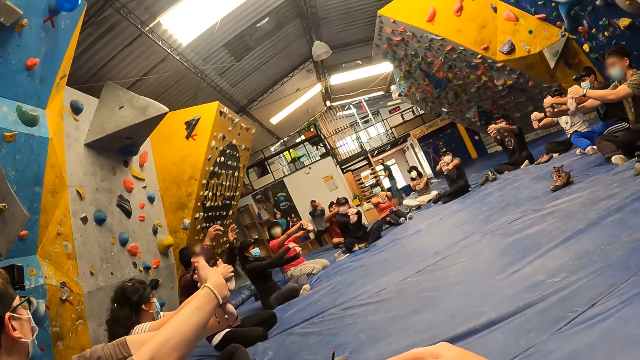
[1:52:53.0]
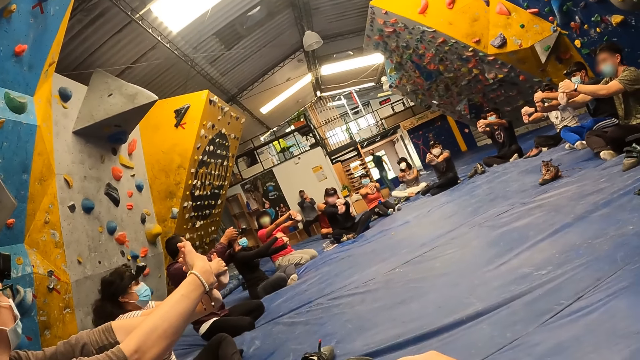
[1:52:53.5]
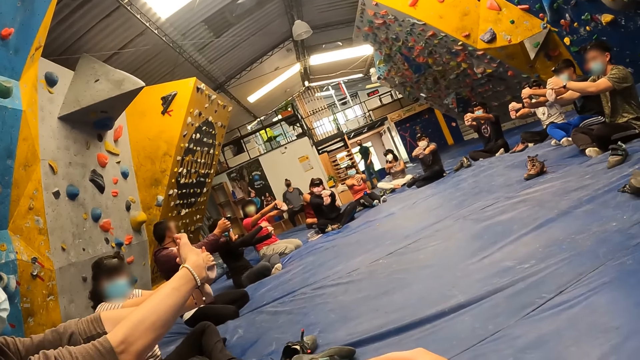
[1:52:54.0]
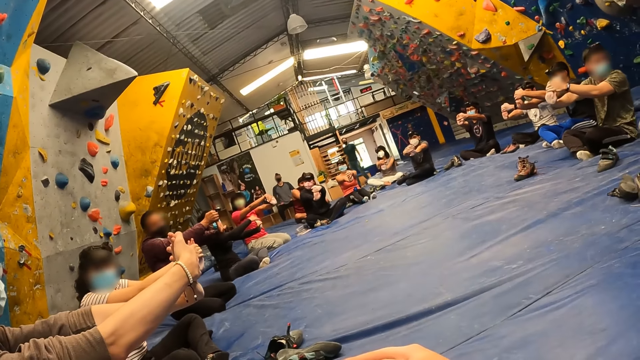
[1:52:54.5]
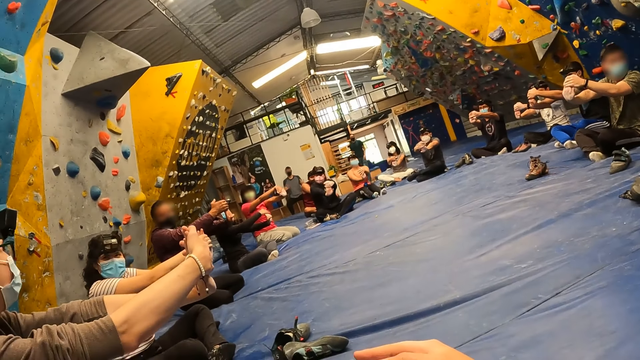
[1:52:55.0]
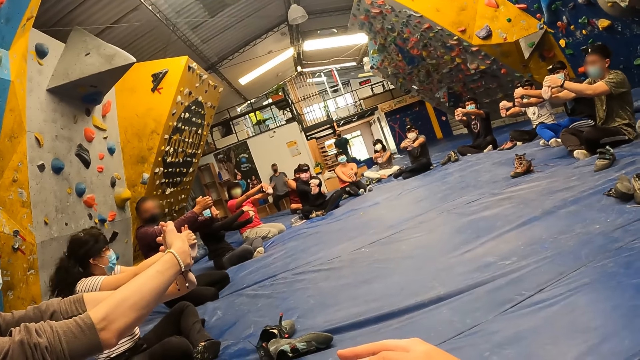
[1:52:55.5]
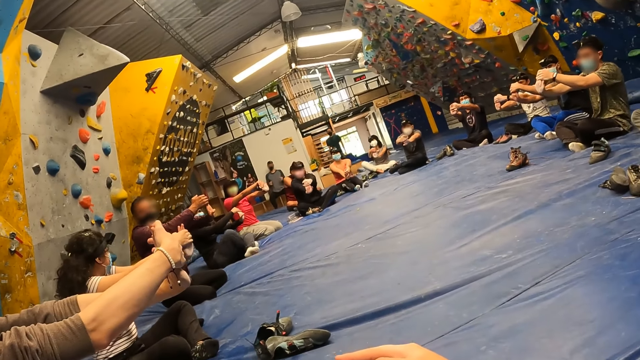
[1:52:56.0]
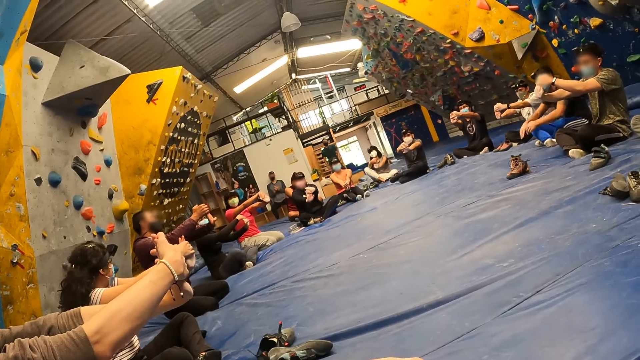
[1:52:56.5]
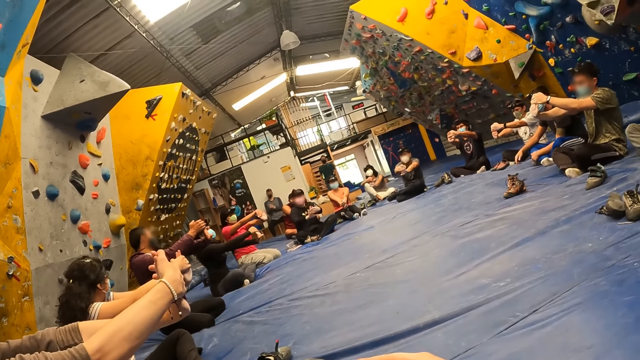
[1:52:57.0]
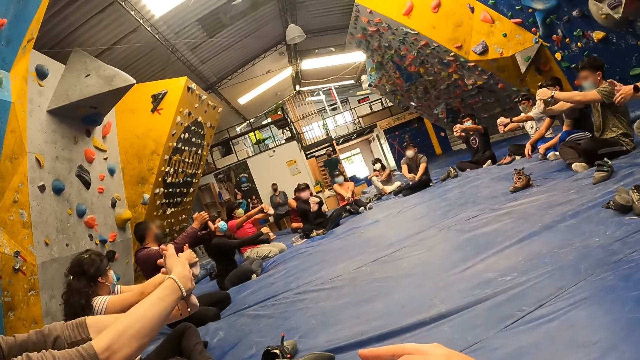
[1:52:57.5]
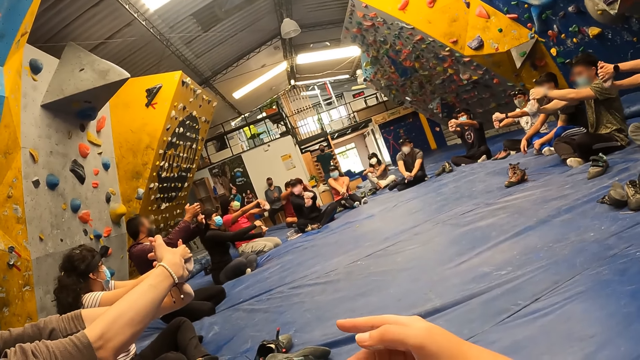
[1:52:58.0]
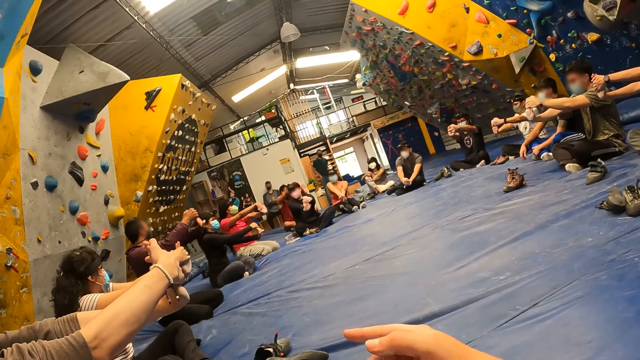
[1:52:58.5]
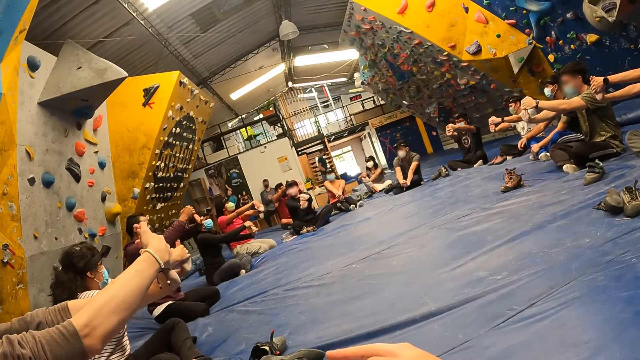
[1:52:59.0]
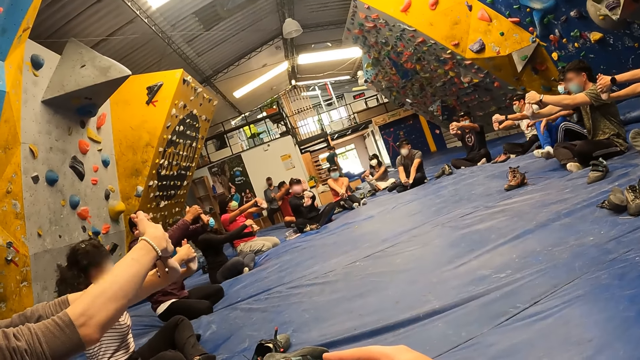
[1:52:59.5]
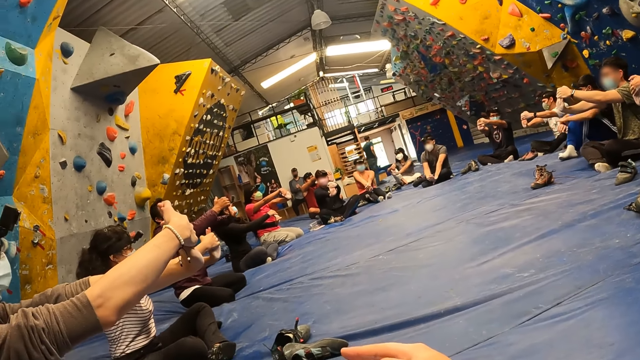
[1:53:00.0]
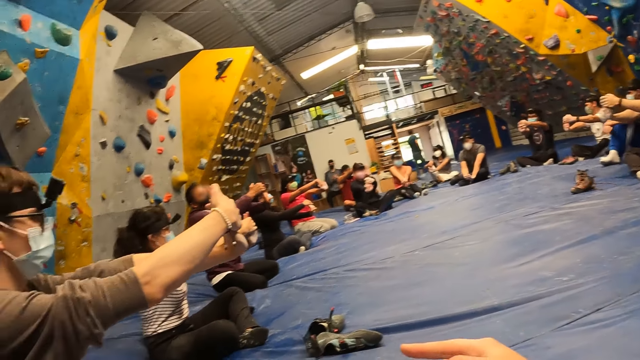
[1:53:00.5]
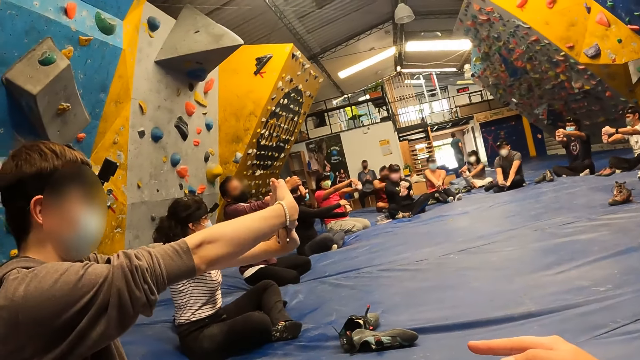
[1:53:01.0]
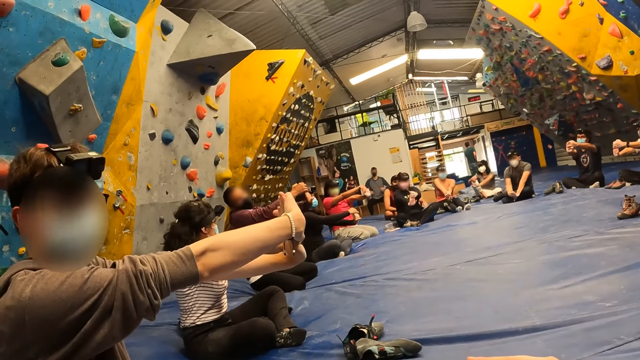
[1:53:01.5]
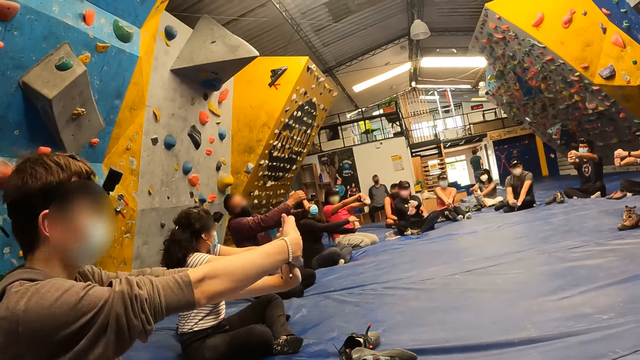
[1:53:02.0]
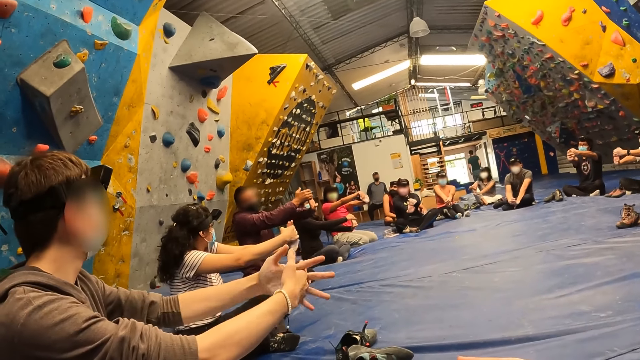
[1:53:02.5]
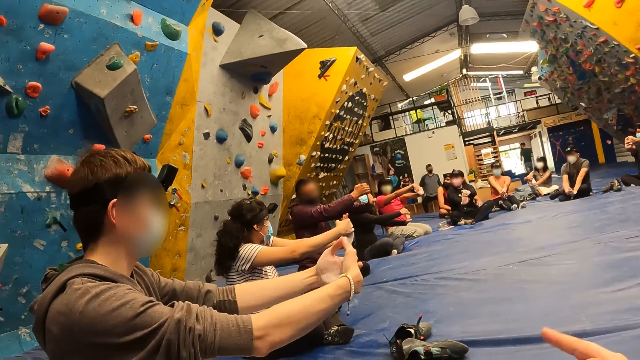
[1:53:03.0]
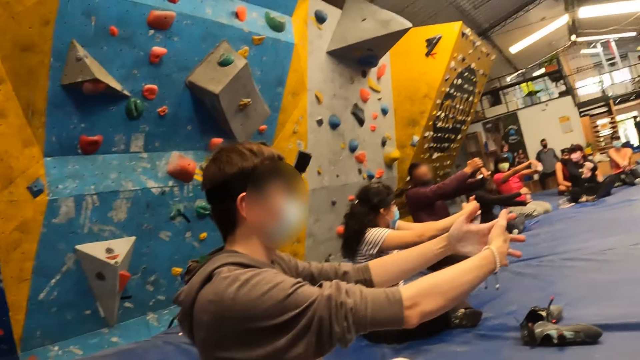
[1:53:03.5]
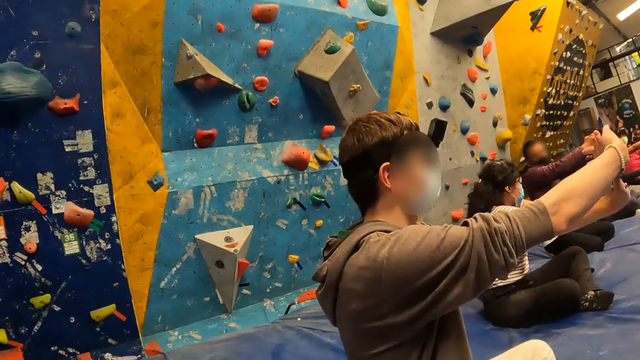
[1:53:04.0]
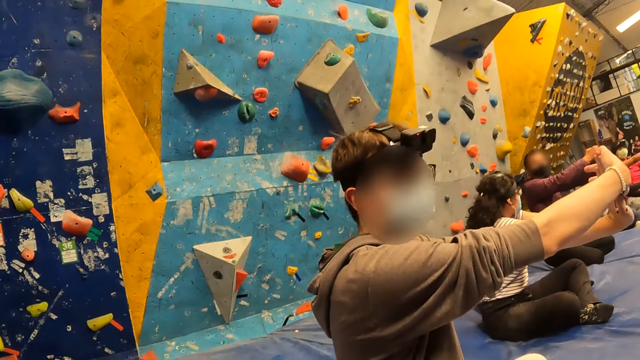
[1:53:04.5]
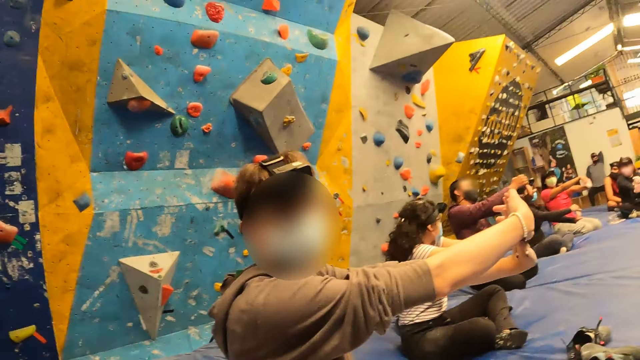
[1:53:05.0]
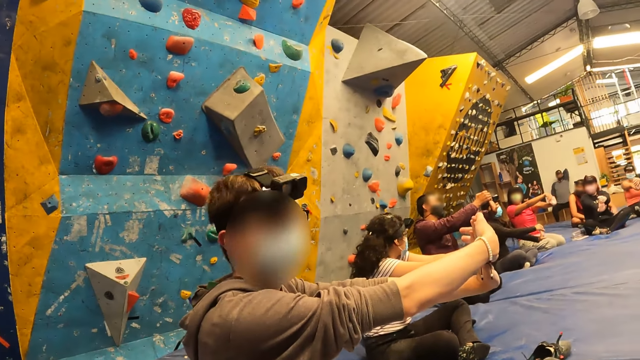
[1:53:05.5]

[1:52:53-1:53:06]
A man moves around. A lady adjusts her legs. The camera wearer stretches his left hand with his right hand. The man walks around. Another man stretches hands.

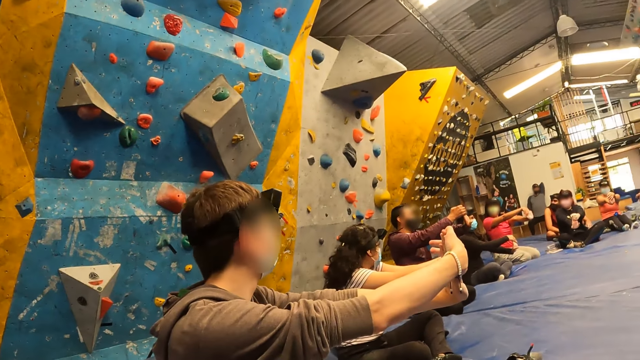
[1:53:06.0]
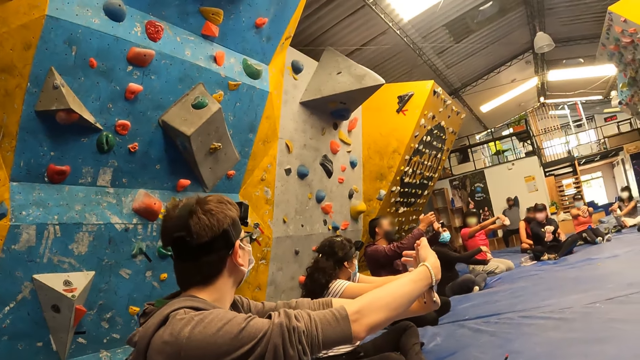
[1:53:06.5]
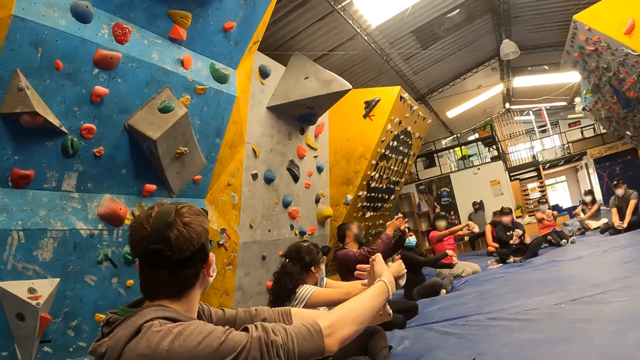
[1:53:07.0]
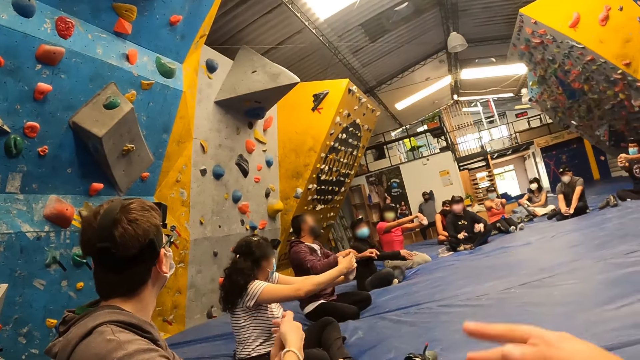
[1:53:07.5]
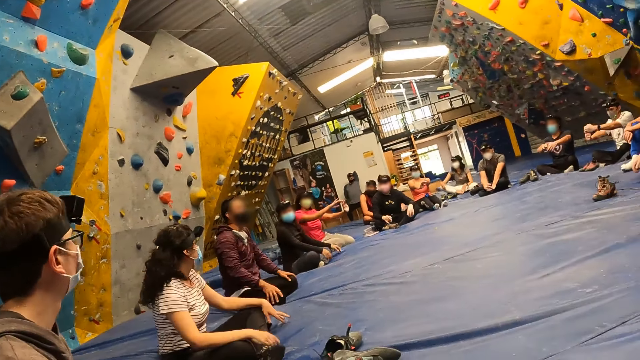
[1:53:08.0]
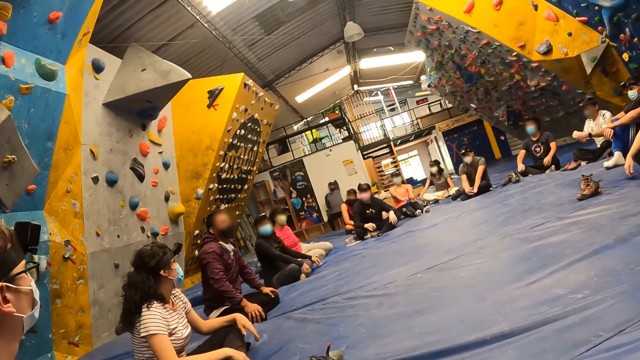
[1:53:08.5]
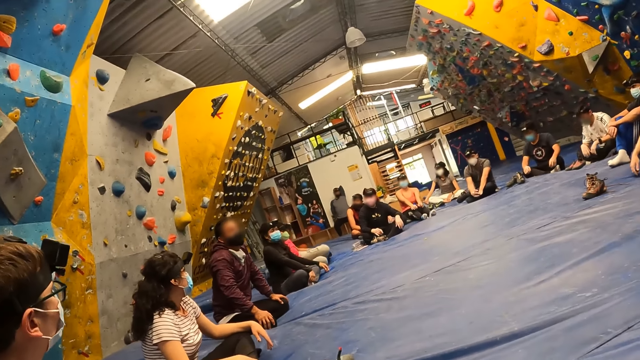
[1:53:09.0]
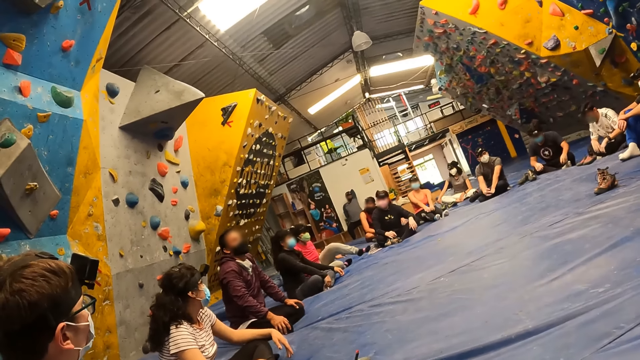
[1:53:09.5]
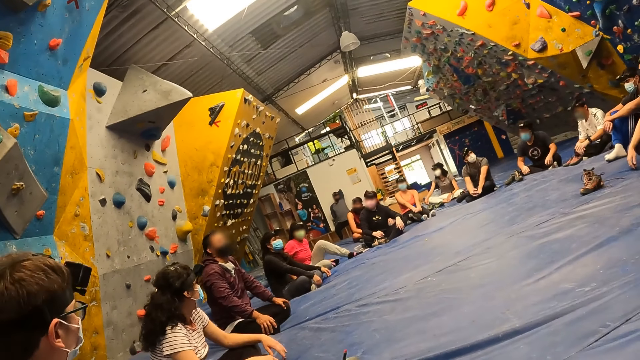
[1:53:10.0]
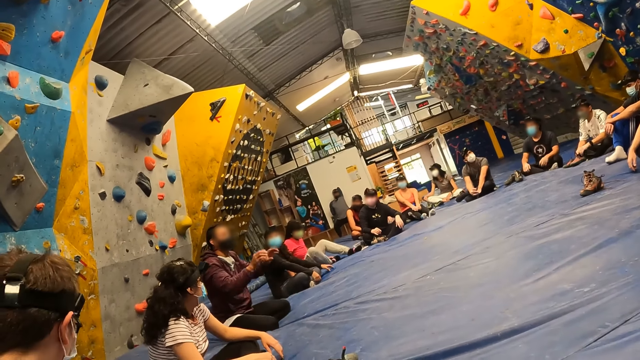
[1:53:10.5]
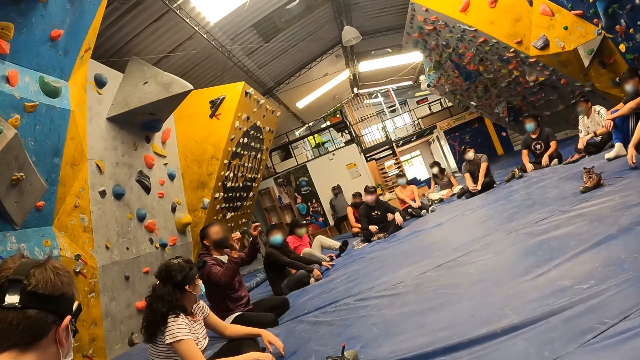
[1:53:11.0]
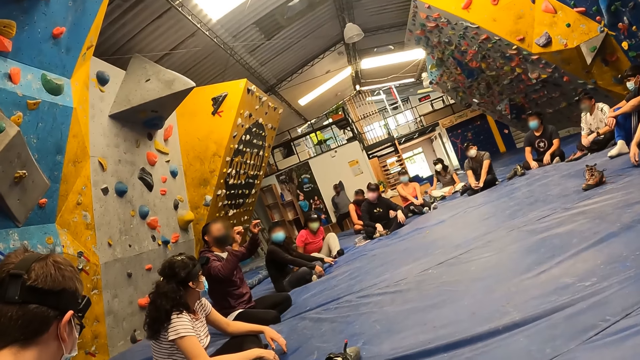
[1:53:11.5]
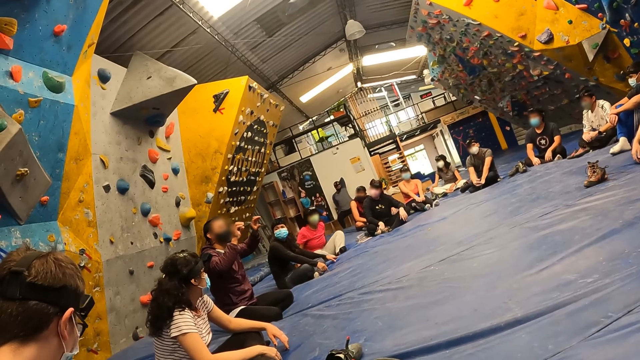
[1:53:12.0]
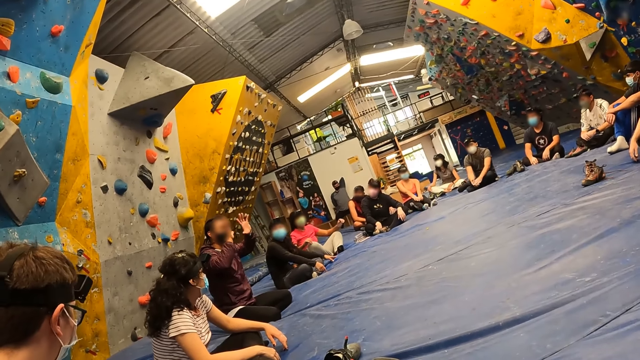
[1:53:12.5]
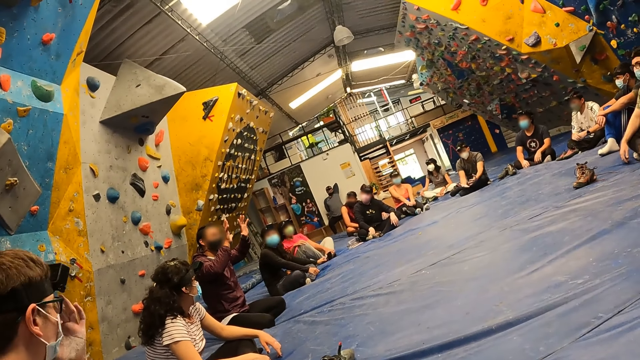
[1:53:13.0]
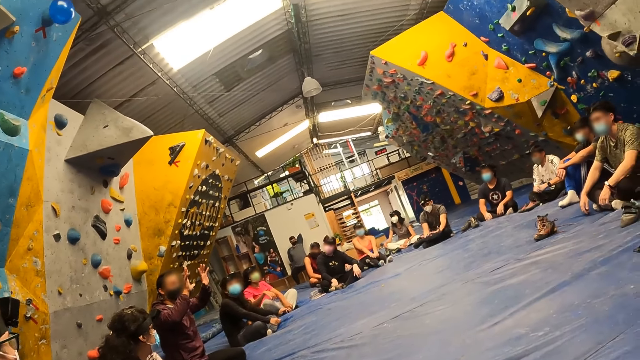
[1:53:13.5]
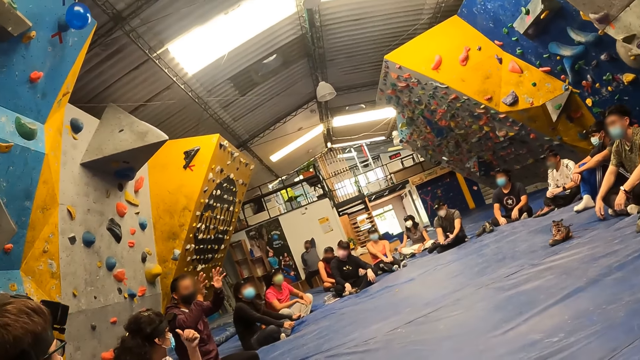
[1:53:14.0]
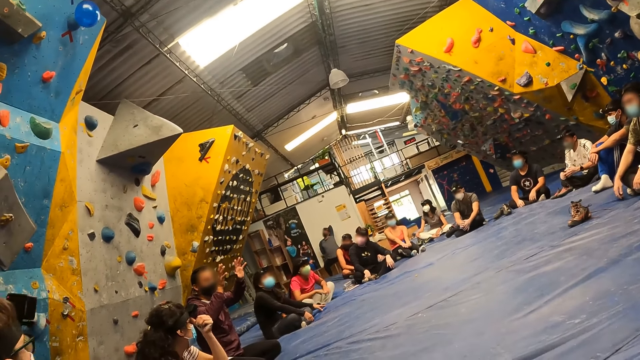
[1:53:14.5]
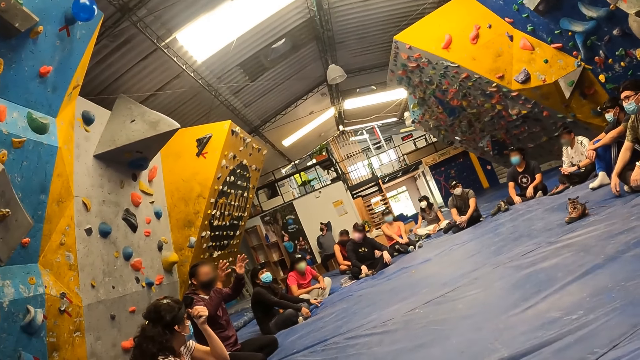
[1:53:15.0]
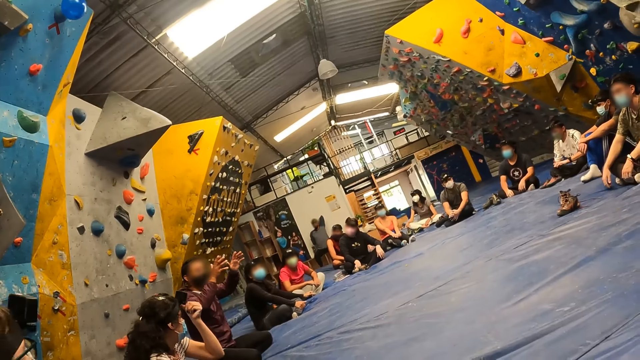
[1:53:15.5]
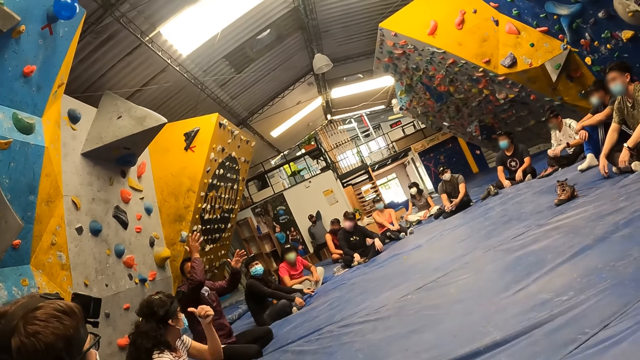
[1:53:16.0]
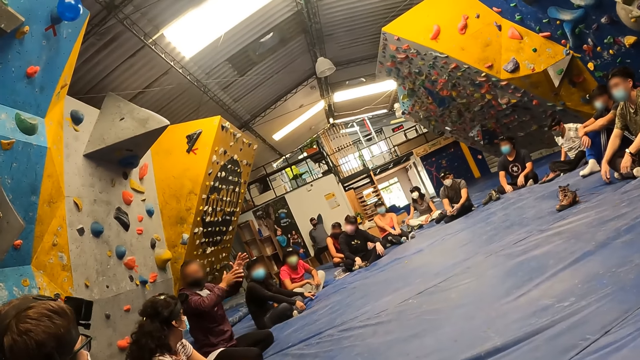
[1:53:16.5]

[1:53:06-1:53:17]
A man lowers hands. Another man lowers hands. A lady lowers hands. The instructor places both hands on his legs. Another lady lowers hands. Another man lowers hands. Another man lowers hands. Another lady lowers hands. Another man lowers a hand. Another man lowers hands. The instructor converses with the people in the gym and gestures with both hands. The third lady stretches her legs. Another man lifts hands. The first lady touches the face.
